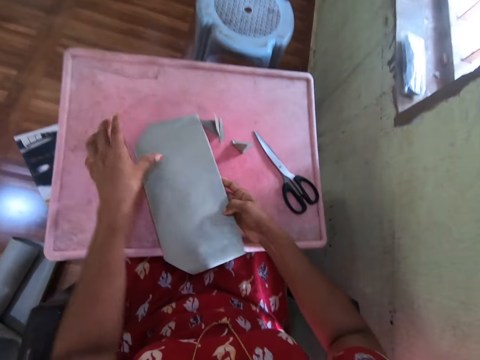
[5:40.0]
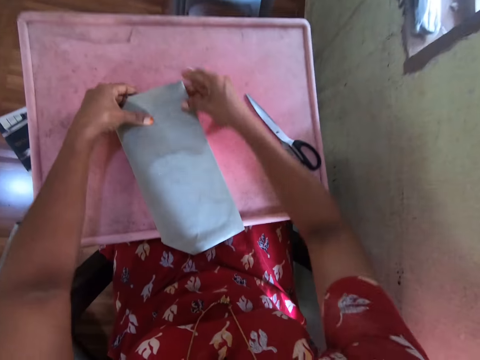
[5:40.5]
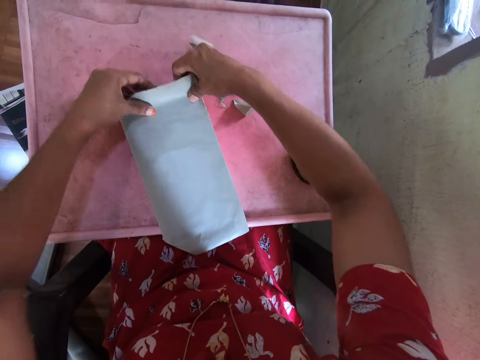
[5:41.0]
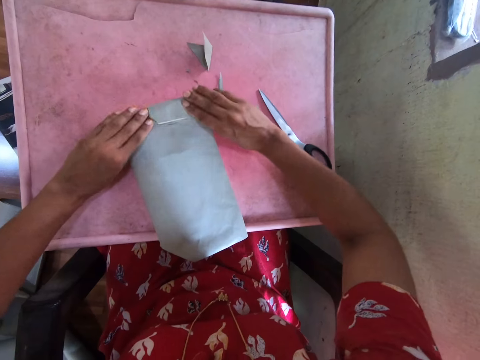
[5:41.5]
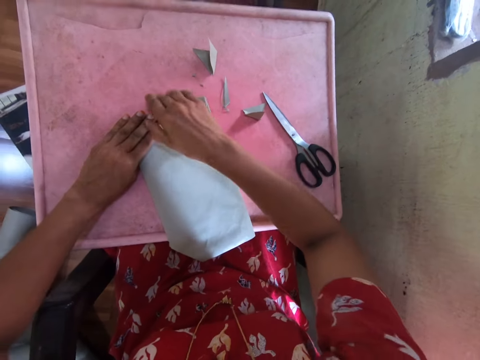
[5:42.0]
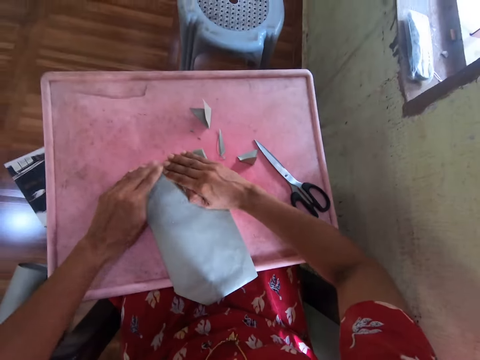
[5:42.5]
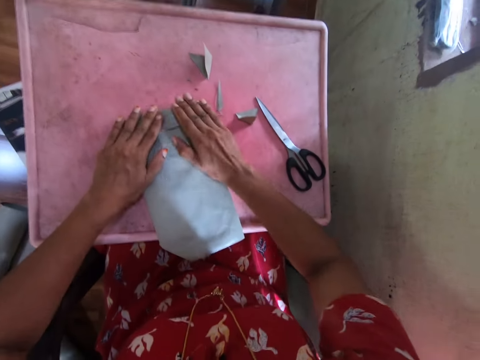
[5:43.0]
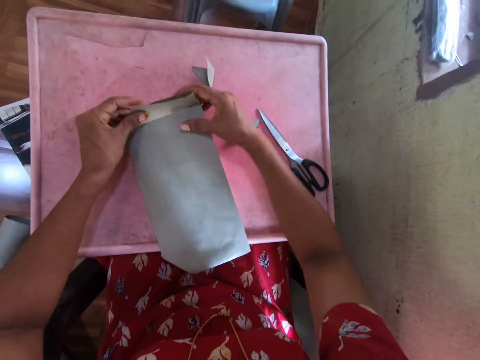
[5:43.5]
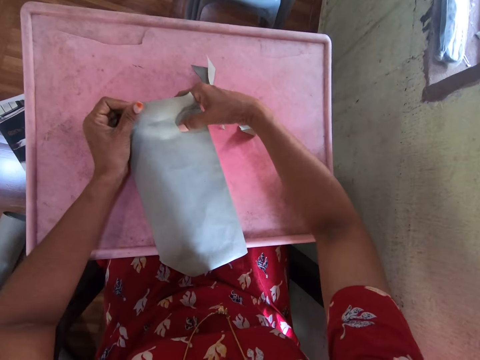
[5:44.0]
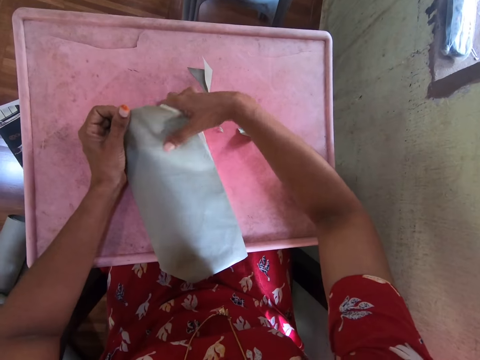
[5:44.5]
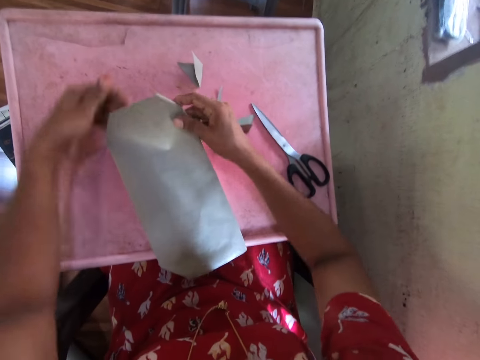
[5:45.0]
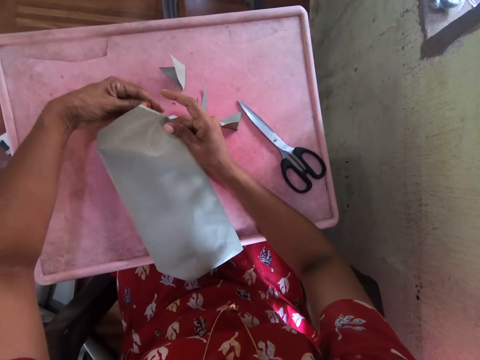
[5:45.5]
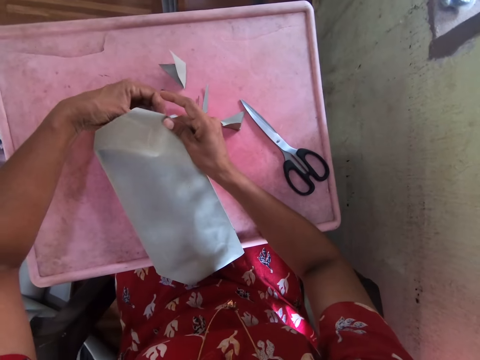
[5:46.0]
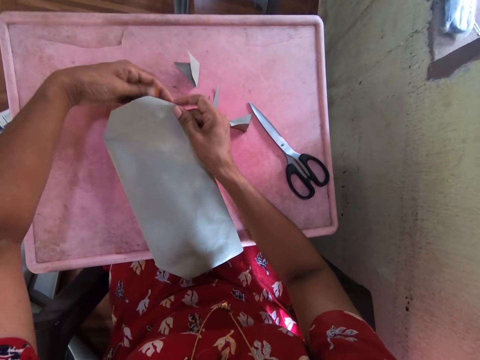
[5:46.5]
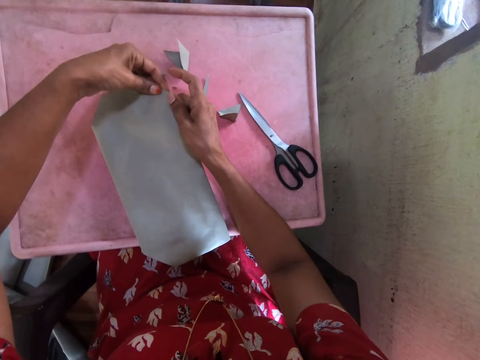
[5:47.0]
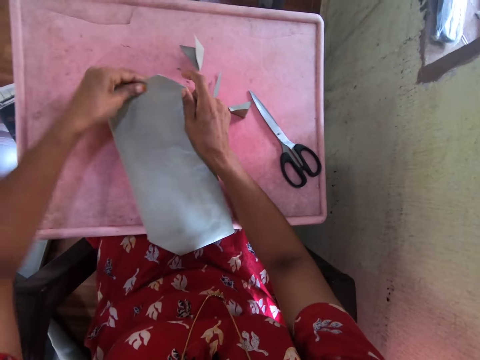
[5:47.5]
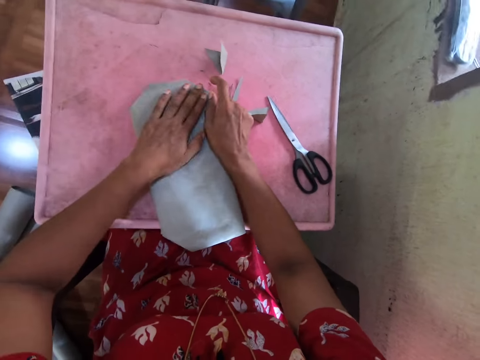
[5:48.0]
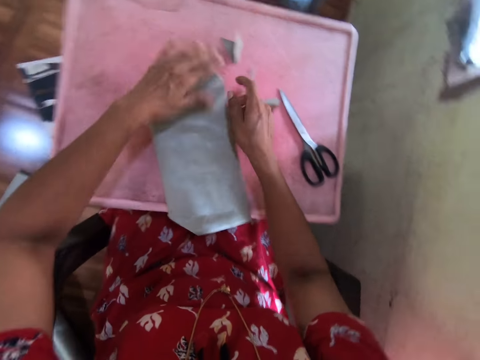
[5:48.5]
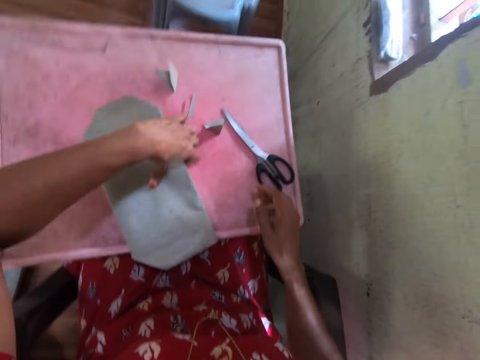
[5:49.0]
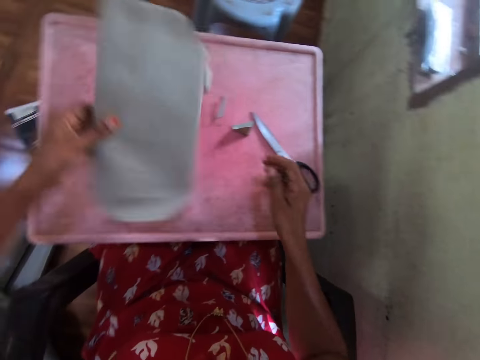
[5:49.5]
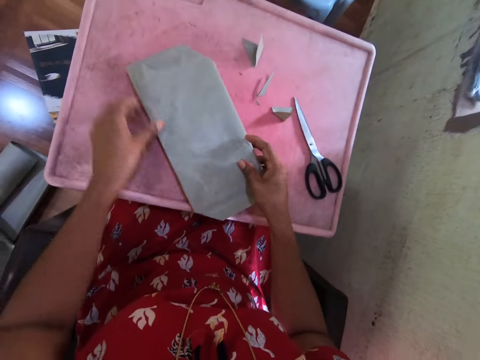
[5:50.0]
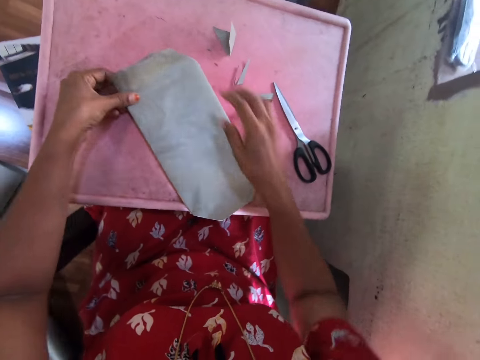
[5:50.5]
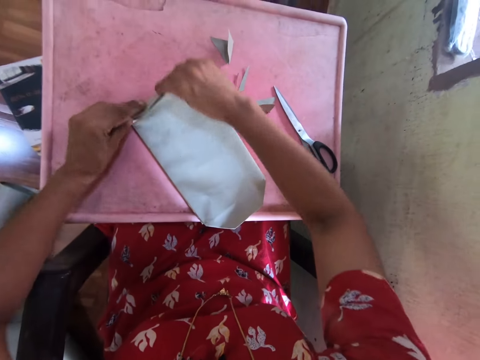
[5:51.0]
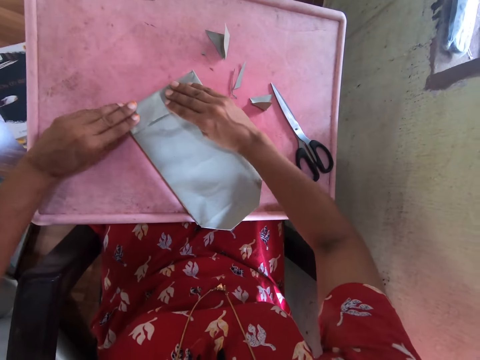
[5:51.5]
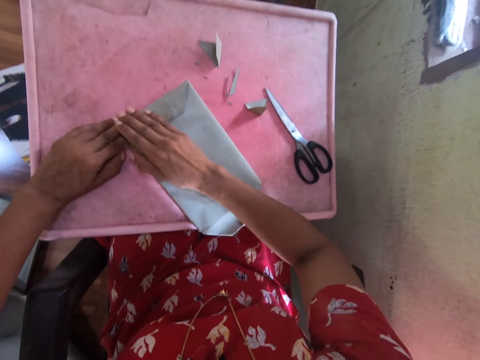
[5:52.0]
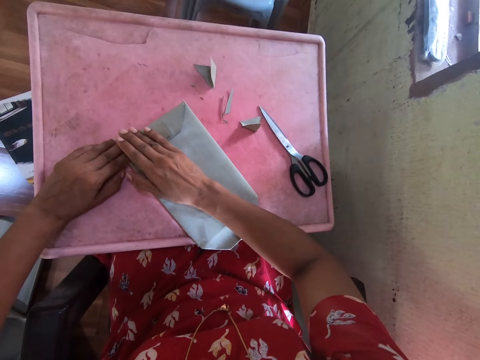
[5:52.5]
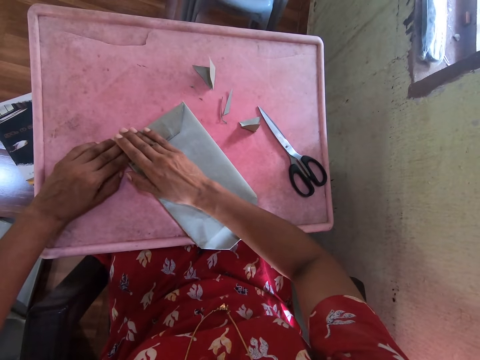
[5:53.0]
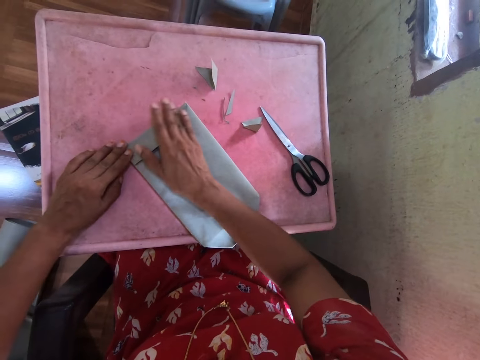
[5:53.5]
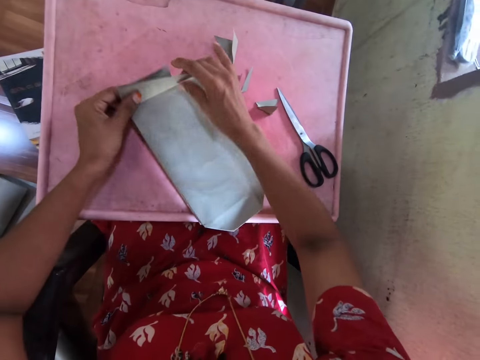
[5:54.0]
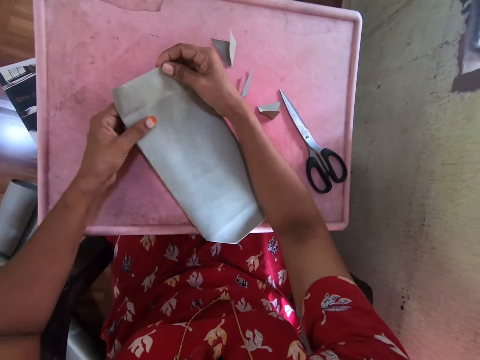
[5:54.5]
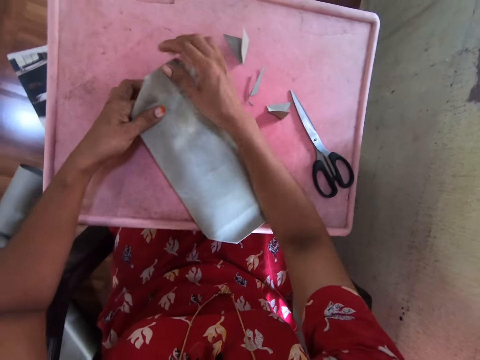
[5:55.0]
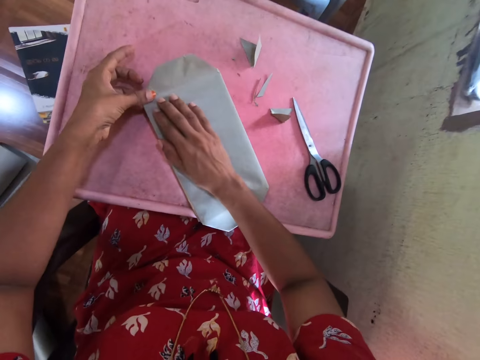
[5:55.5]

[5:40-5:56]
The camera wearer picks up a book. She drops the book on the table with her right hand. She wraps the book with the cardboard paper on a table with both hands. She folds a paper. She picks up the book from the table with her left hand. She drops the book on the table with her left hand. She turns the book. She adjusts the book with both hands. She wraps the book with the cardboard paper on the table with both hands. She folds the paper.

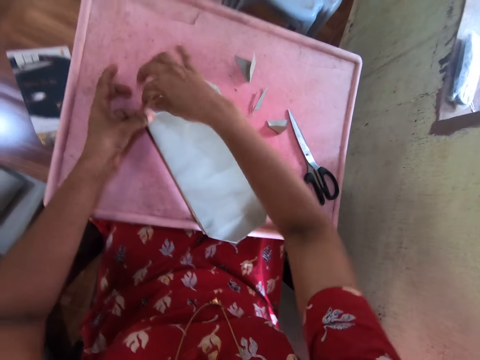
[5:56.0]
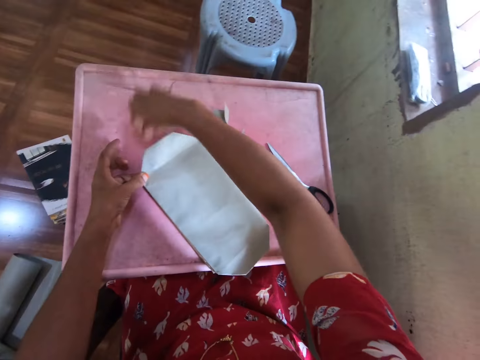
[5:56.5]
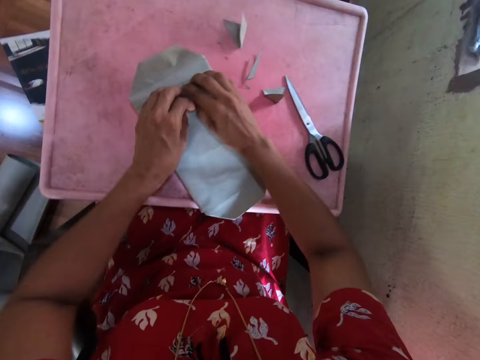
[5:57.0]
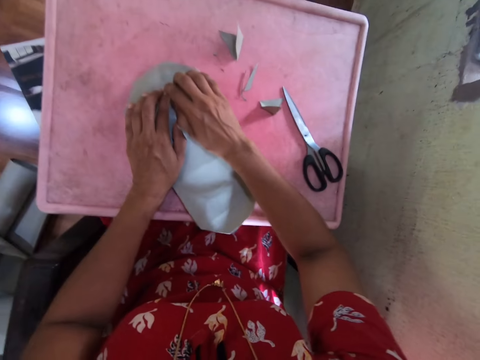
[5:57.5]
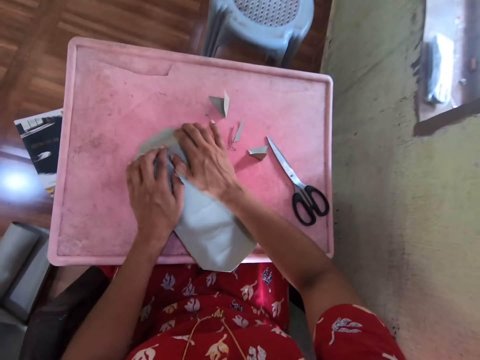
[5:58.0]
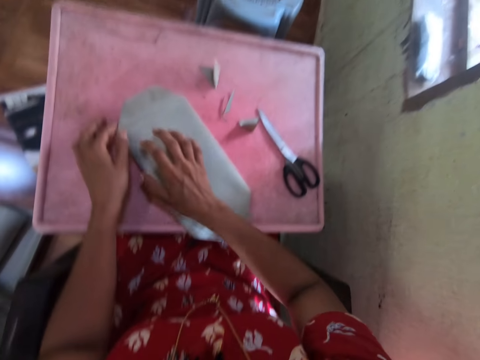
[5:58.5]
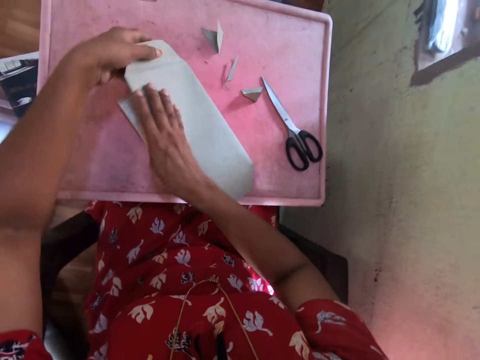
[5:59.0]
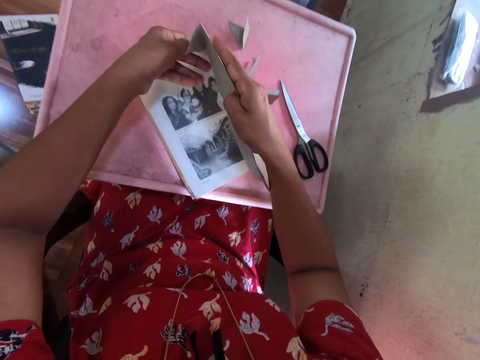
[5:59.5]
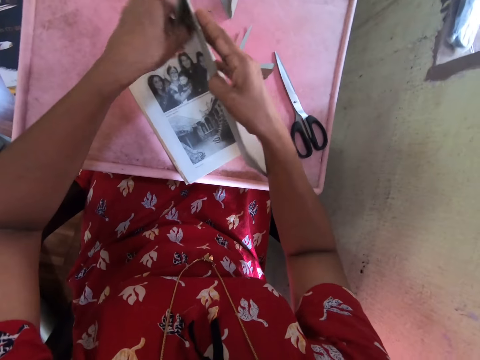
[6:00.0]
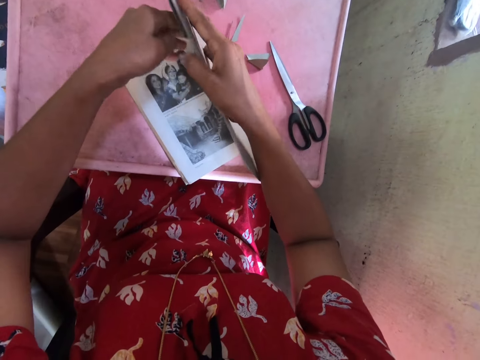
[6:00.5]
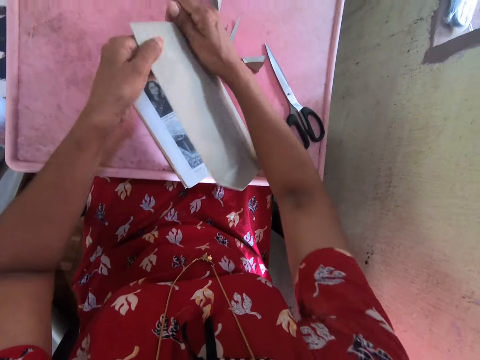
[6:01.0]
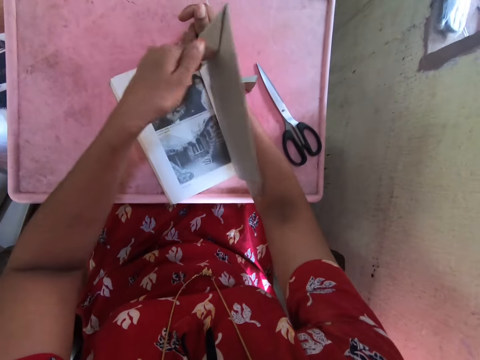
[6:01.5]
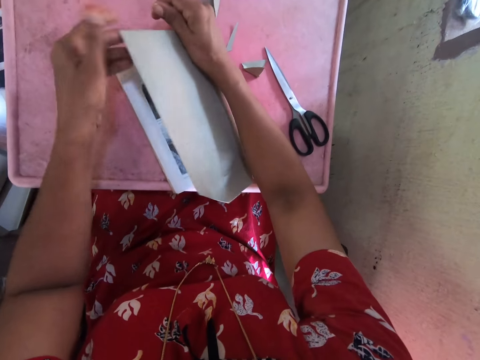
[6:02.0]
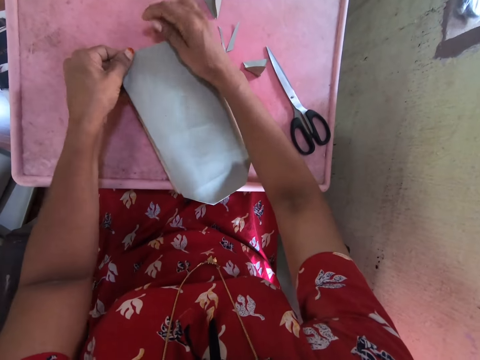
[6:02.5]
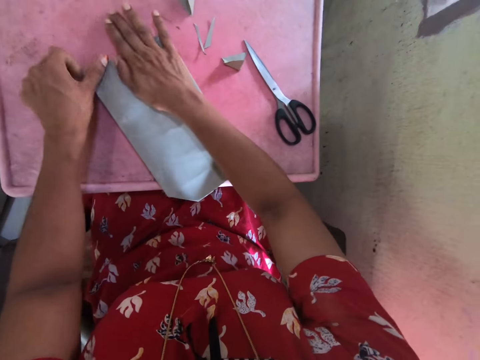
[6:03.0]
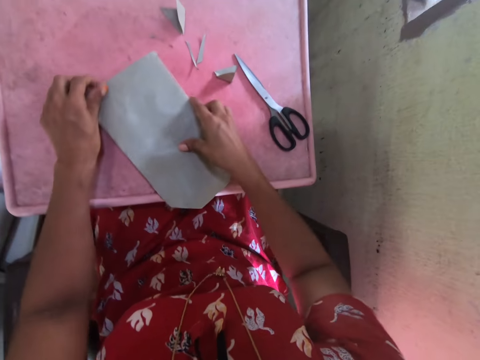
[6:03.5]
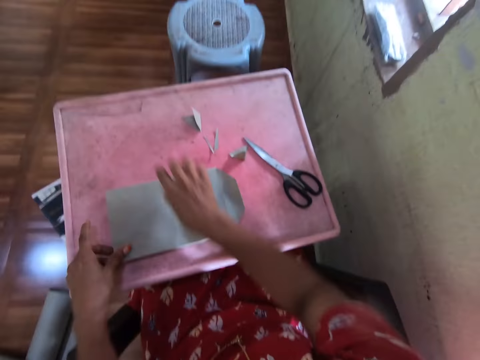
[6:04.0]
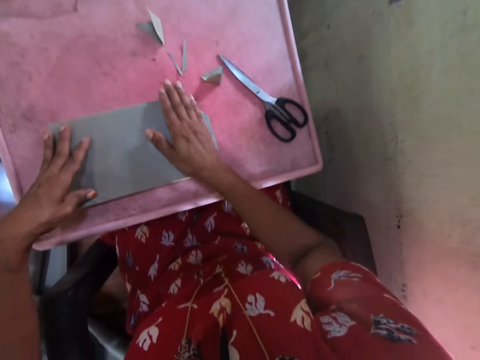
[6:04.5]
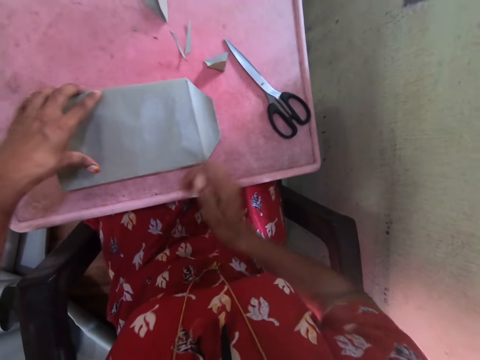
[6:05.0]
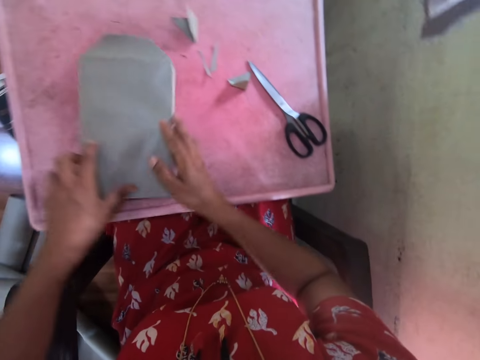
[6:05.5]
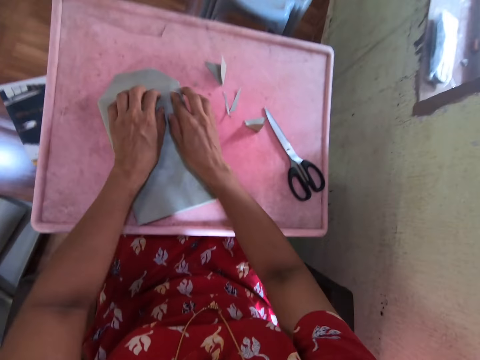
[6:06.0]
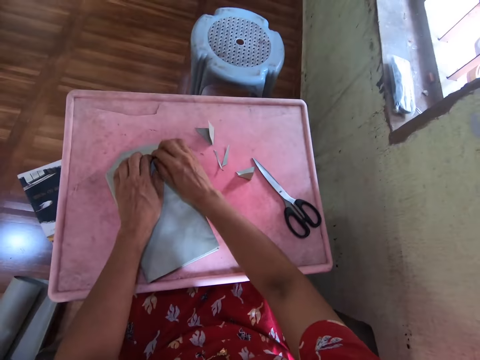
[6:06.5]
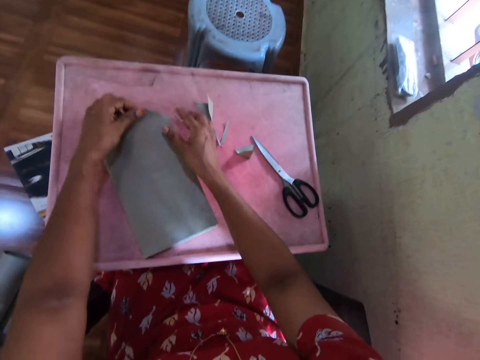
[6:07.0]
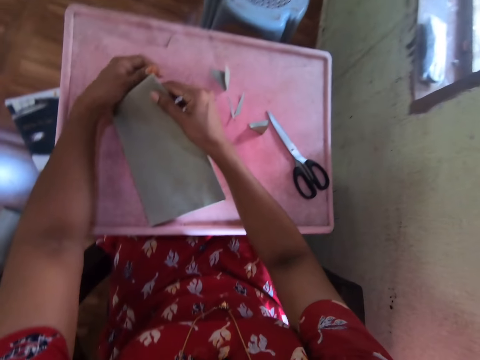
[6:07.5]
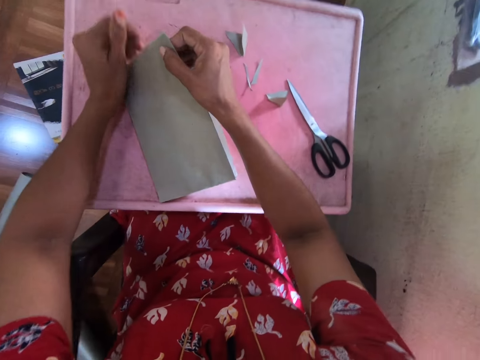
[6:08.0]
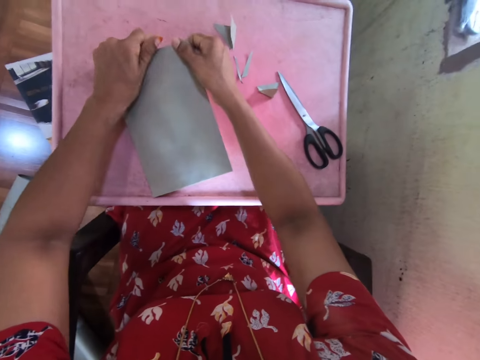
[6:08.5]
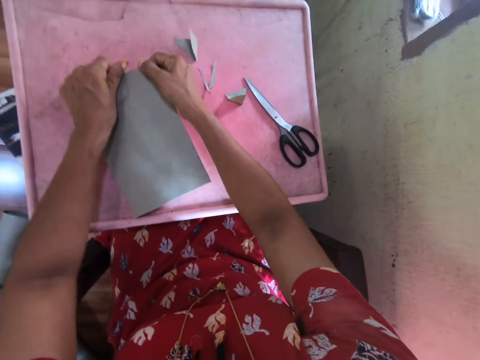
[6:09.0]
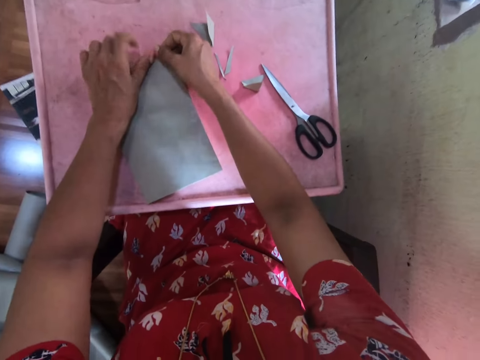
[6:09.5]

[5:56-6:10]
The camera wearer opens a book. She adjusts the book on the table with both hands. She turns the book. She wraps the book on the table with the cardboard paper in both hands. She folds a paper.
